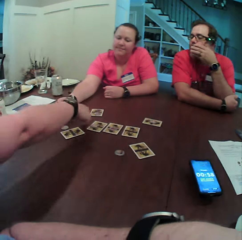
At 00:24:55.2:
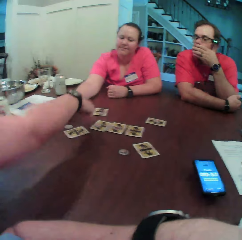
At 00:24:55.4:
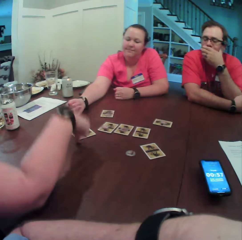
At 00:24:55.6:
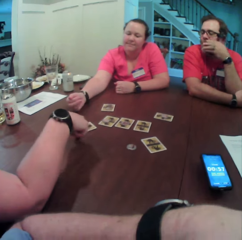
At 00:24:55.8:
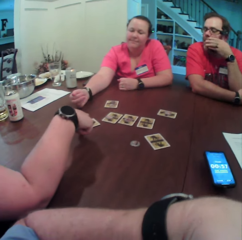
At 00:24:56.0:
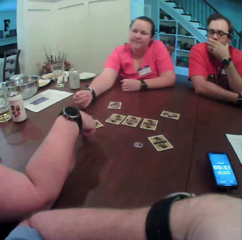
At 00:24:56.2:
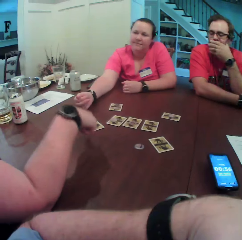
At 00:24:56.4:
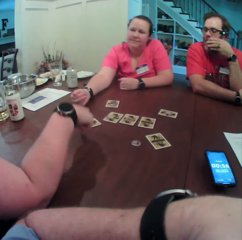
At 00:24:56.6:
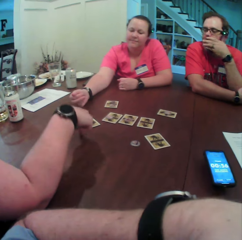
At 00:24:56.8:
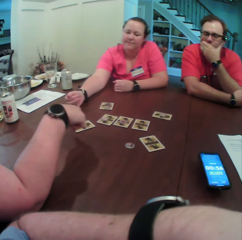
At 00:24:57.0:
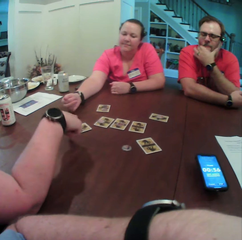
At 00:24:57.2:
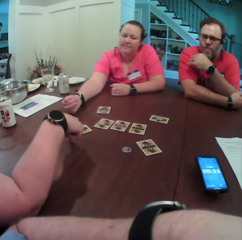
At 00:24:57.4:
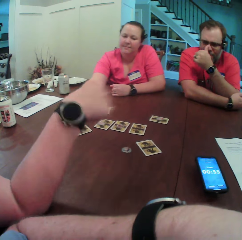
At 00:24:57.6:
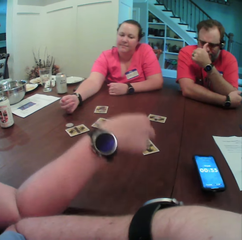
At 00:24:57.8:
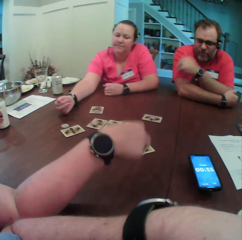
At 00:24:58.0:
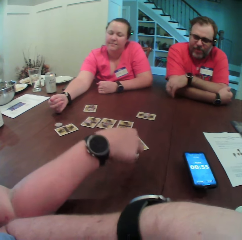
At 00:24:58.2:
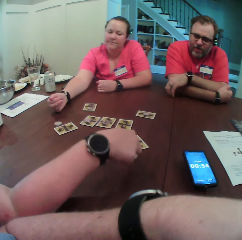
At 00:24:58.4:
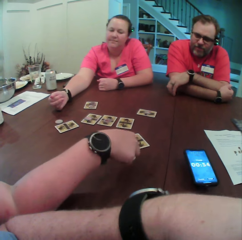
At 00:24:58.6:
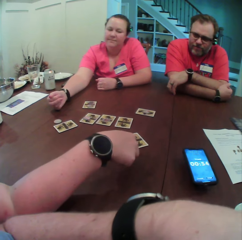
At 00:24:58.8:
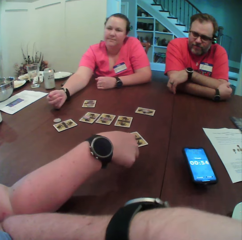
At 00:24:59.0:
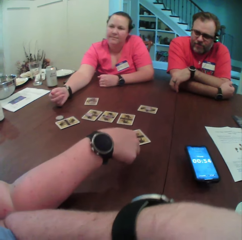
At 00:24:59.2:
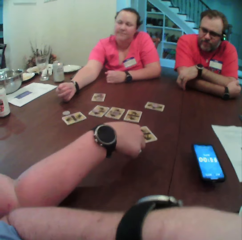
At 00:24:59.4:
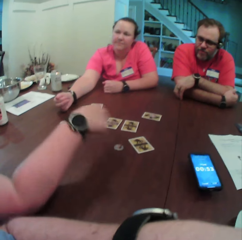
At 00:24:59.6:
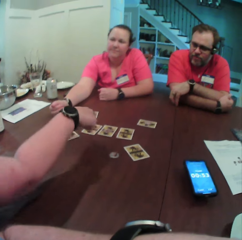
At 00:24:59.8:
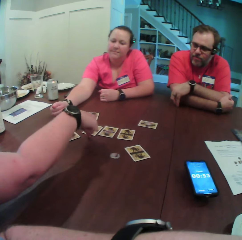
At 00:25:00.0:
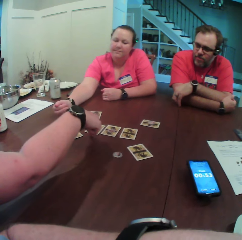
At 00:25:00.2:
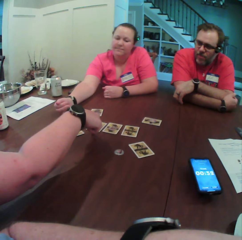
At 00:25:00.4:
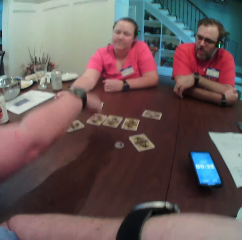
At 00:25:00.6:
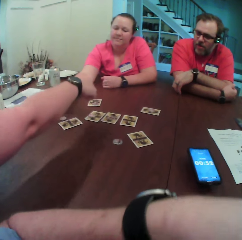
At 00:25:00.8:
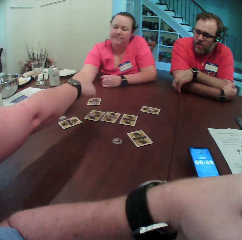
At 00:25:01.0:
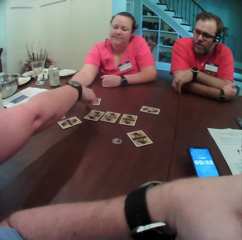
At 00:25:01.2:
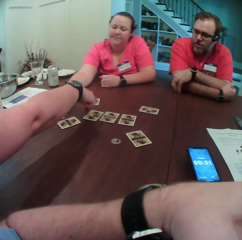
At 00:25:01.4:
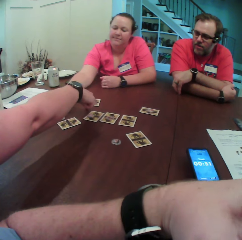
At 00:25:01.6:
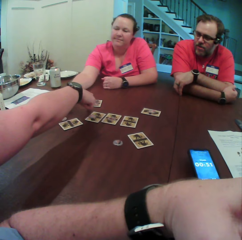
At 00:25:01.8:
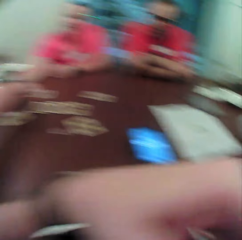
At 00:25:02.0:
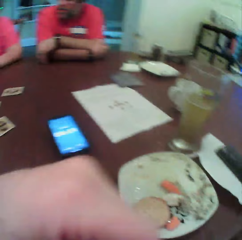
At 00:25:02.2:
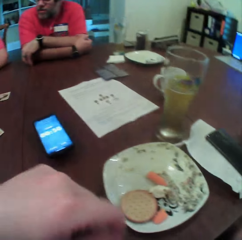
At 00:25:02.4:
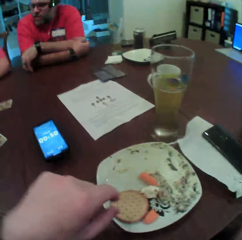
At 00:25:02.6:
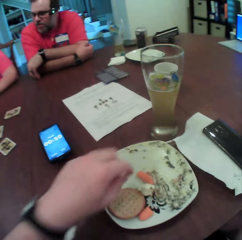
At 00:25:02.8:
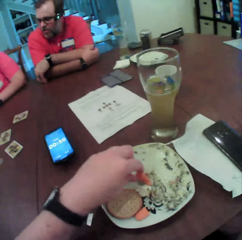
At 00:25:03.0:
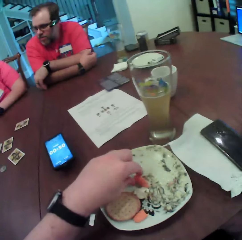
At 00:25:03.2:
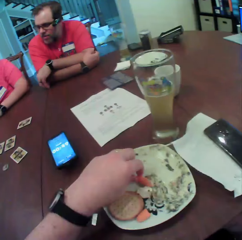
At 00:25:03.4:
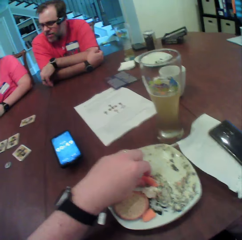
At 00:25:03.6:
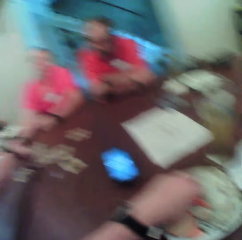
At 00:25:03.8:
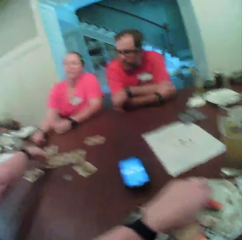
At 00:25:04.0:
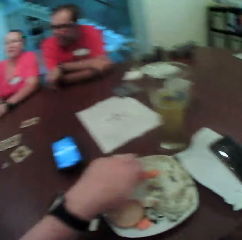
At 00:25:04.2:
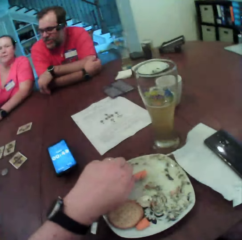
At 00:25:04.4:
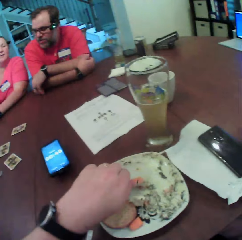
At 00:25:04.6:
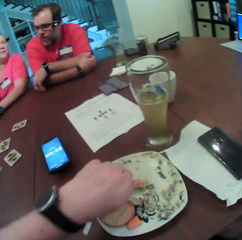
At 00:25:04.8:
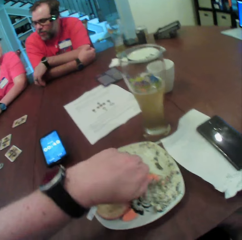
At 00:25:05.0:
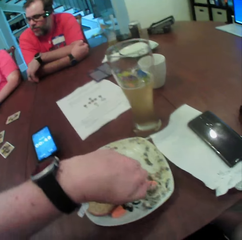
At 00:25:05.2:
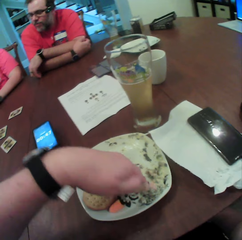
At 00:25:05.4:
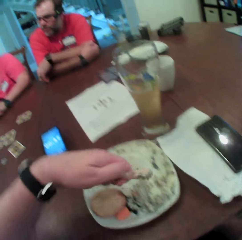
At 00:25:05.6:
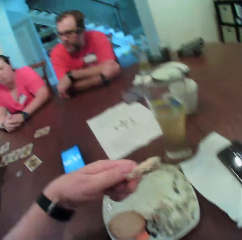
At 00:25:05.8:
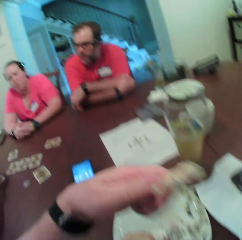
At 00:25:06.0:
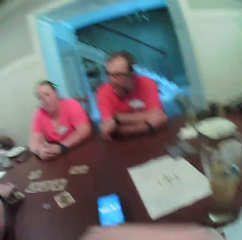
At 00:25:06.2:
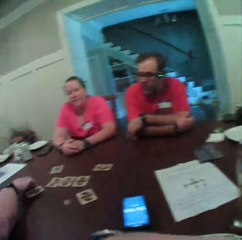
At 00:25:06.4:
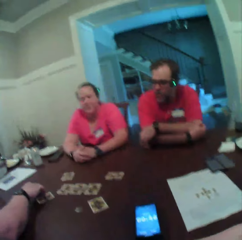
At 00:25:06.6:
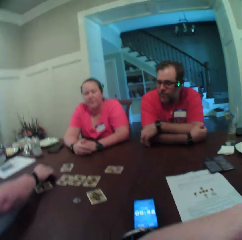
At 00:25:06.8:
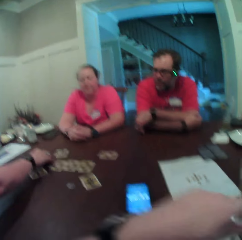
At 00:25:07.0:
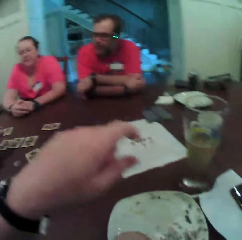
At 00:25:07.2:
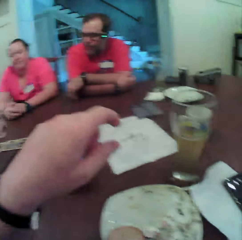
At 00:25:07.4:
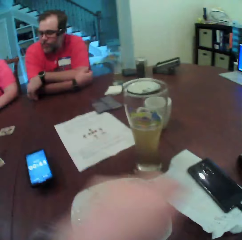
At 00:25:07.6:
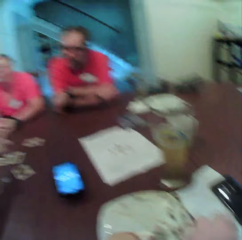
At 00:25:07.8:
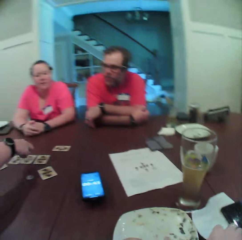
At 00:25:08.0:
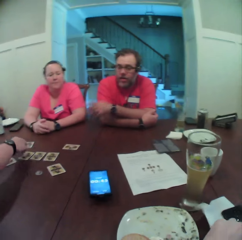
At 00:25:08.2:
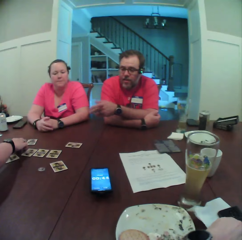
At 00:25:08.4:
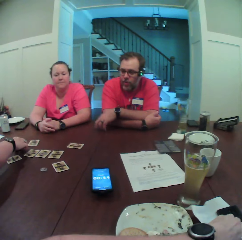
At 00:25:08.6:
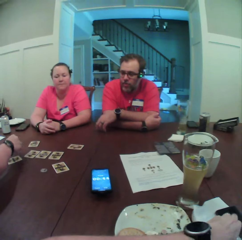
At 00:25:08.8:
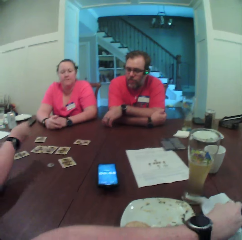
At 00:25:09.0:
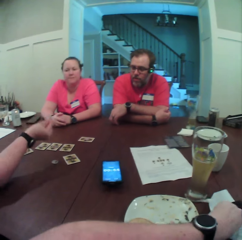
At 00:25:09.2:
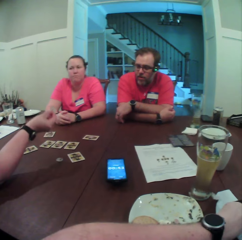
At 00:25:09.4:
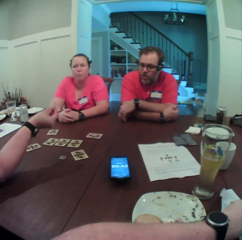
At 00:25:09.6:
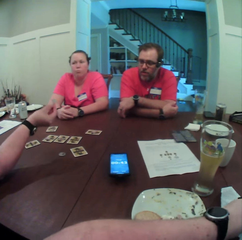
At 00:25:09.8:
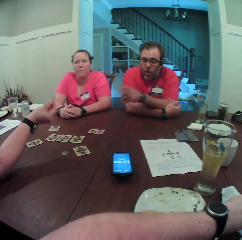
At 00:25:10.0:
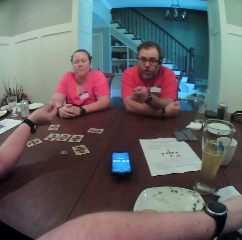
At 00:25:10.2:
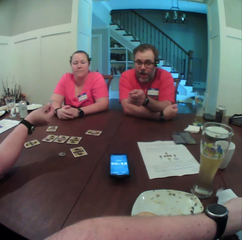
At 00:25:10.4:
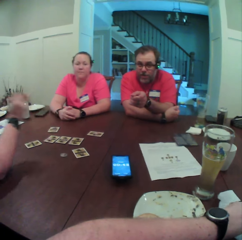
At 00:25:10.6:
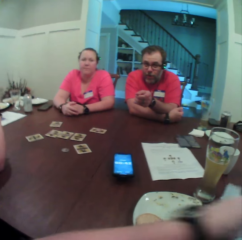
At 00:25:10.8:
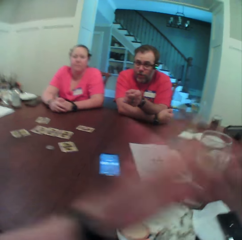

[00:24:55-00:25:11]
The camera wearer picks up a carrot from the plate on the table with his left hand. He dips the carrot into the sauce with his left hand. He eats the carrot with his left hand. He wipes his hand with the tissue on the table with his left hand. The woman points at the card.

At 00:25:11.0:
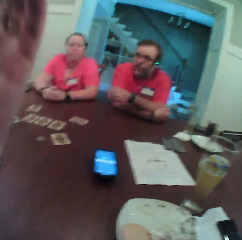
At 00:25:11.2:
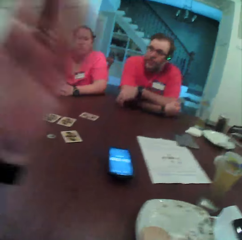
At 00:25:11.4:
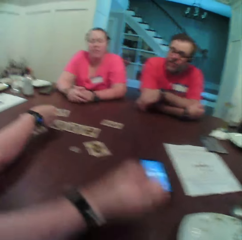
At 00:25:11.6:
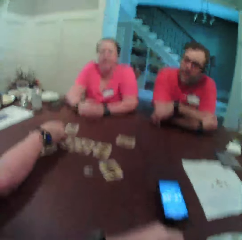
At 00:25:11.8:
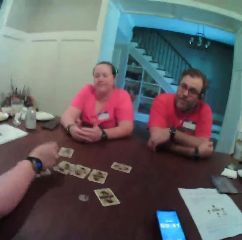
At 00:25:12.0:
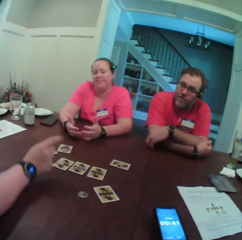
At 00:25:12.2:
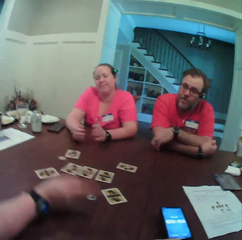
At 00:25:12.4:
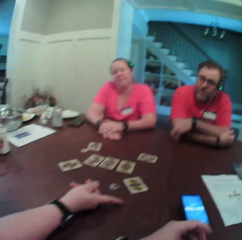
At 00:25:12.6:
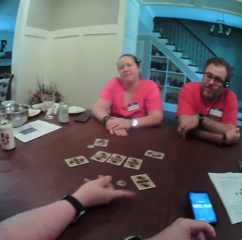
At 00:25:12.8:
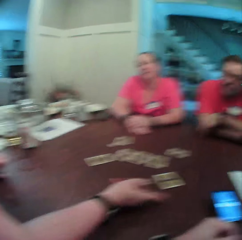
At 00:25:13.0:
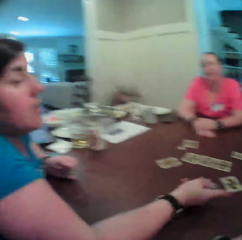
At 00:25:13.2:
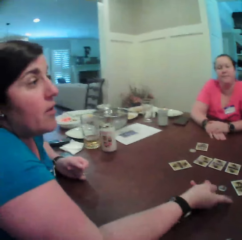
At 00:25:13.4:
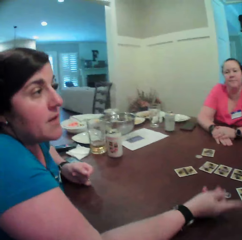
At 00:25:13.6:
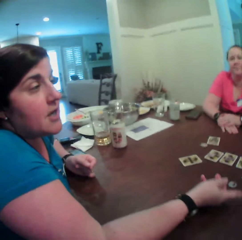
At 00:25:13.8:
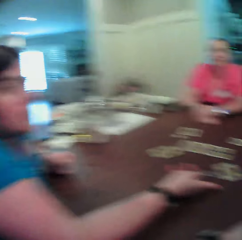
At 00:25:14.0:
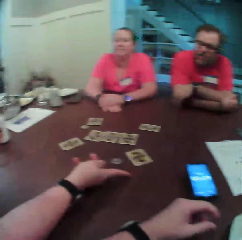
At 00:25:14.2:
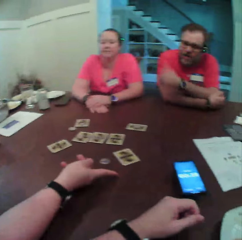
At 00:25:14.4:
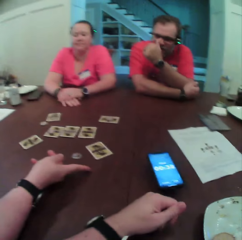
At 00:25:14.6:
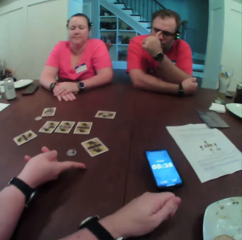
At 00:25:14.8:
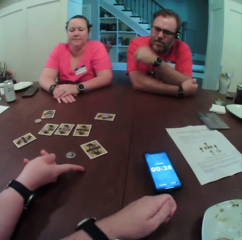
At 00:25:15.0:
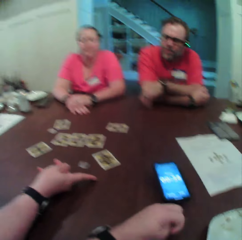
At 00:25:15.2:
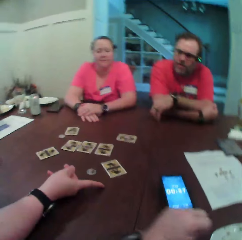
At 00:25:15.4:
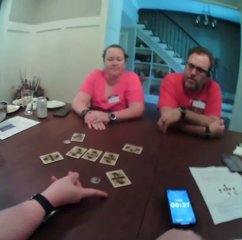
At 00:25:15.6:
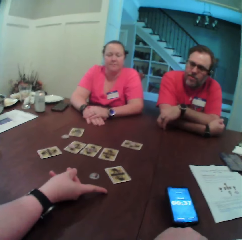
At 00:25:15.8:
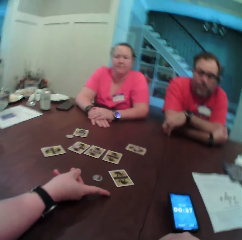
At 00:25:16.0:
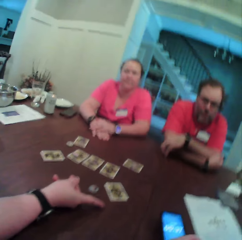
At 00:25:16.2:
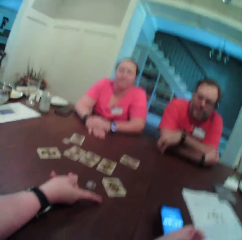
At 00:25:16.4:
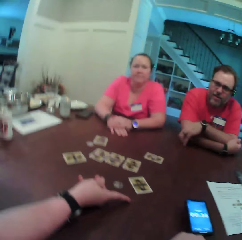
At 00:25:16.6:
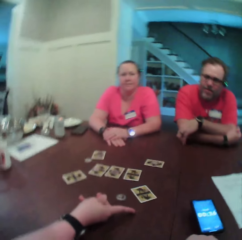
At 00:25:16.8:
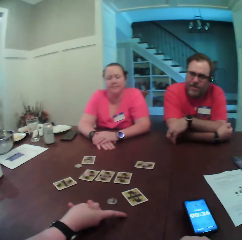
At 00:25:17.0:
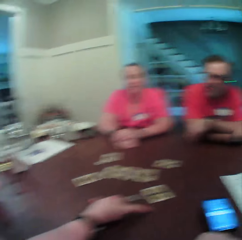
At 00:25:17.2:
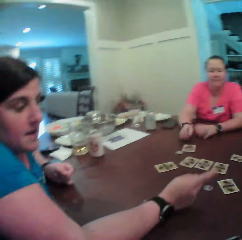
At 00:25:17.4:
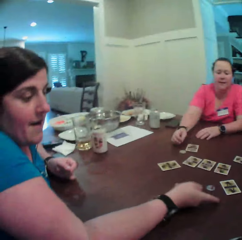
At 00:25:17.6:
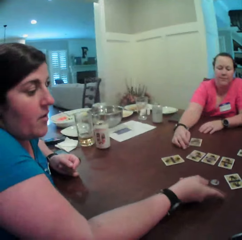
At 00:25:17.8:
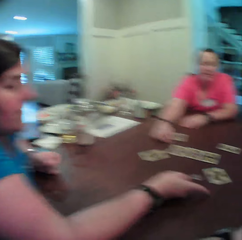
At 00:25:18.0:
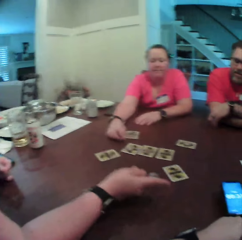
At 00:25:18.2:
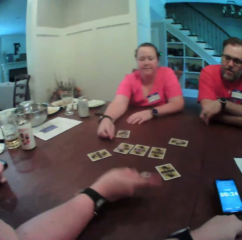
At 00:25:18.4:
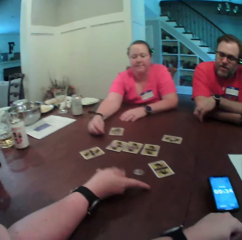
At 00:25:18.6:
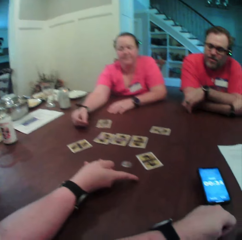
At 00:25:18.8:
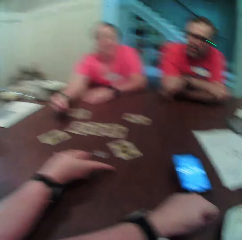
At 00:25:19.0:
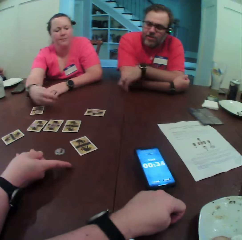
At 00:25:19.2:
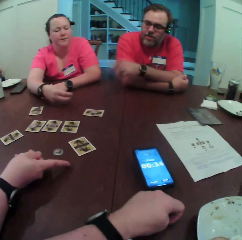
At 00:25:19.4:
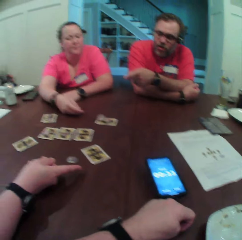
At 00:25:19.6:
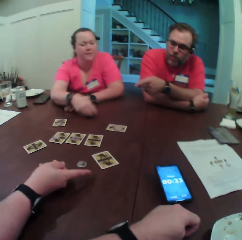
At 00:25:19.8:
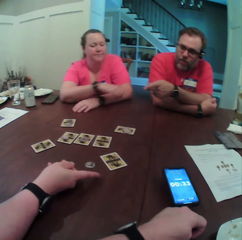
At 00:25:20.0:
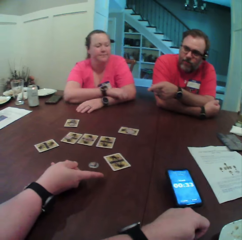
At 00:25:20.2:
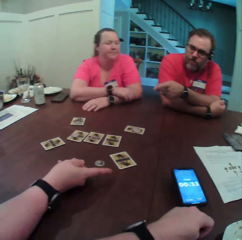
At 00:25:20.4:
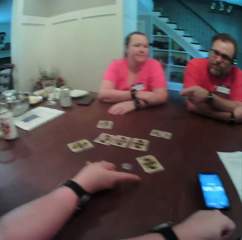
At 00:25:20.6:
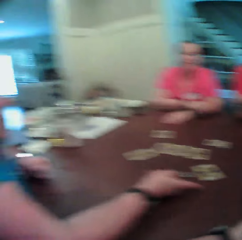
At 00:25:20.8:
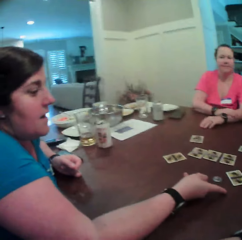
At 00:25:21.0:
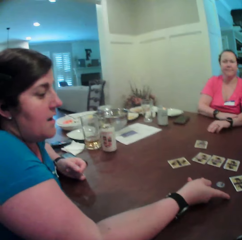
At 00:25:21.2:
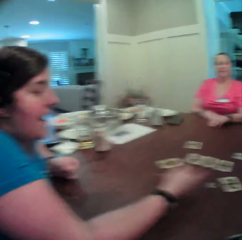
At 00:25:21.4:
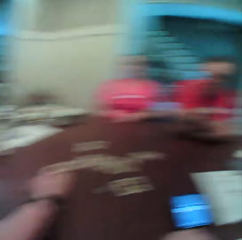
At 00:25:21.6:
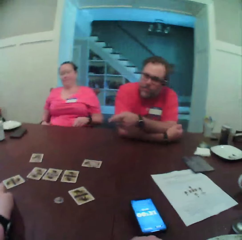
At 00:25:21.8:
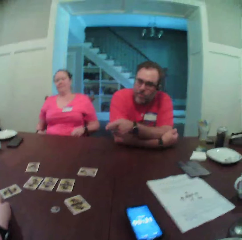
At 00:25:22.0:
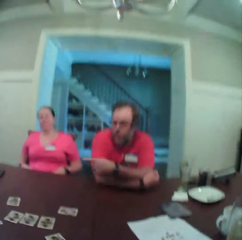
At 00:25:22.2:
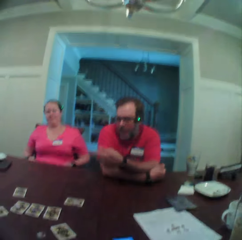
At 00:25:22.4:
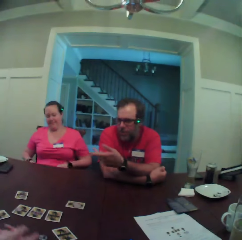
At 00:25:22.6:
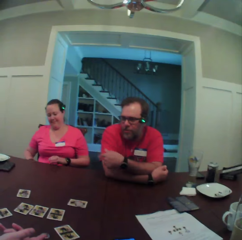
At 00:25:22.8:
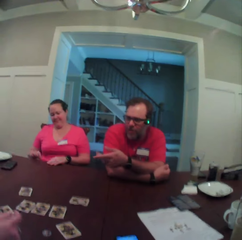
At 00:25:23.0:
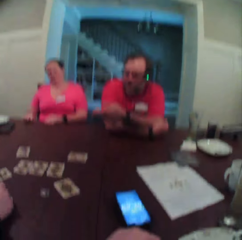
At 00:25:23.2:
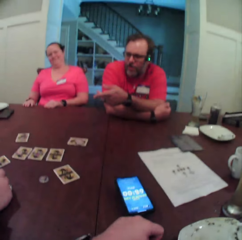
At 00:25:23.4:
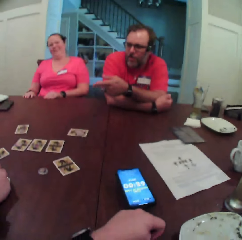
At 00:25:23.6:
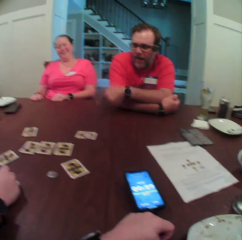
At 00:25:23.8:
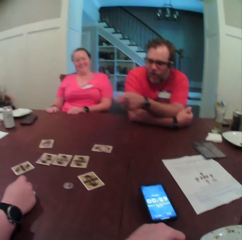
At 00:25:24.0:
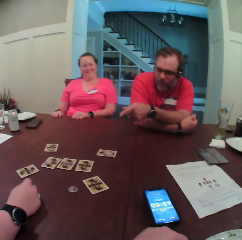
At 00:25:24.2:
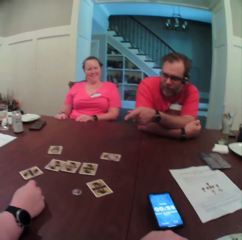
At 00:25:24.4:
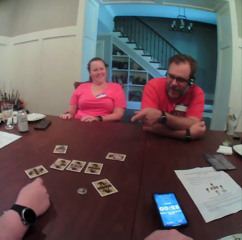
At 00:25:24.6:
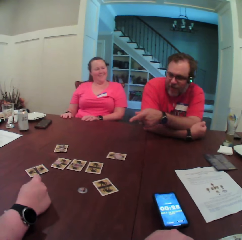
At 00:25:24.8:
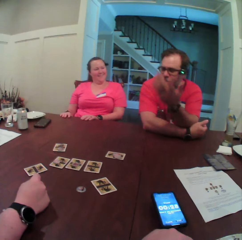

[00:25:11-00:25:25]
A woman drops a coin on the table with her right hand. Another woman picks up a coin from the table with her right hand. She throws the coin on the table with her right hand.
